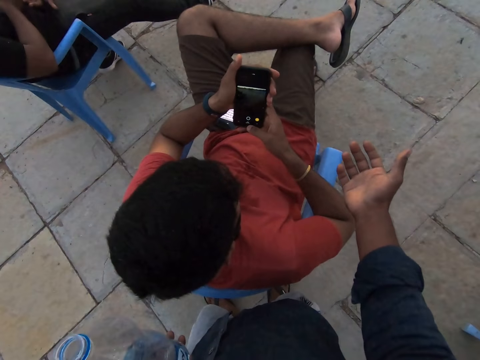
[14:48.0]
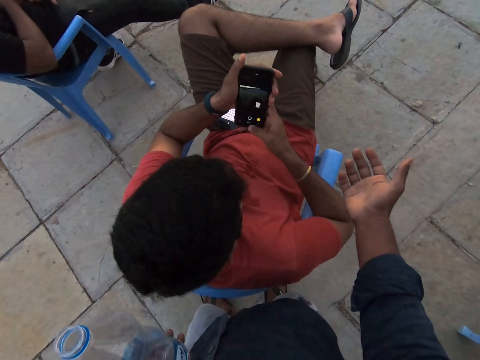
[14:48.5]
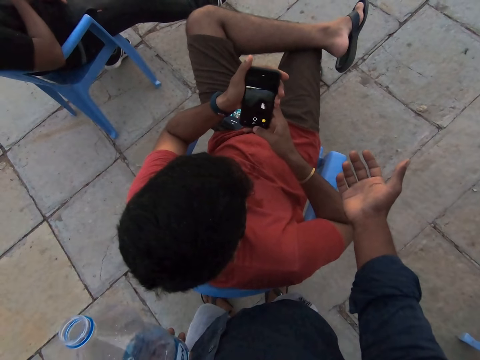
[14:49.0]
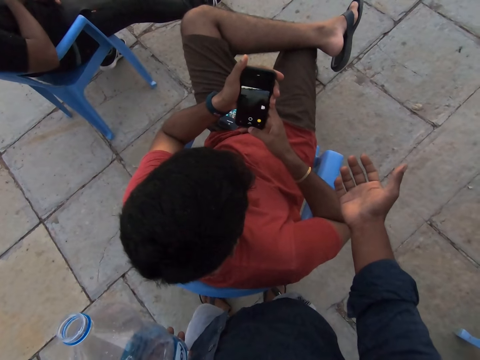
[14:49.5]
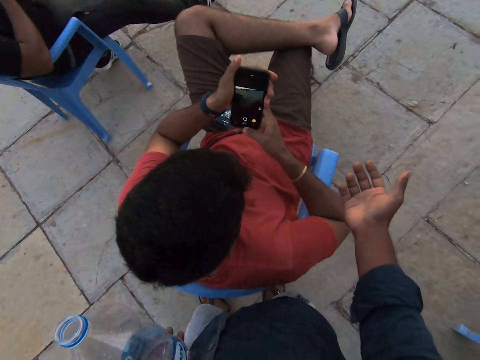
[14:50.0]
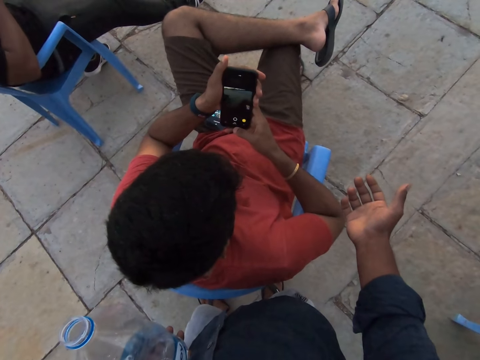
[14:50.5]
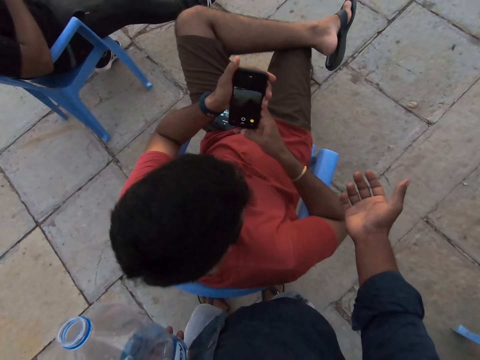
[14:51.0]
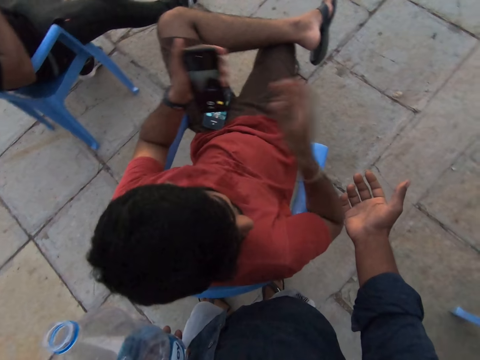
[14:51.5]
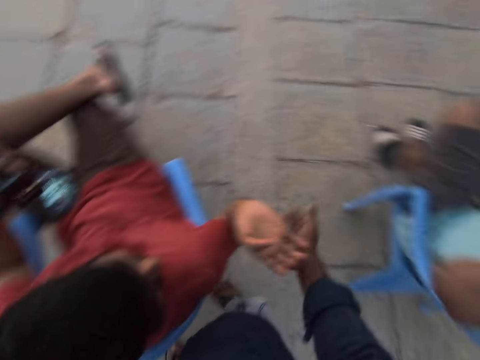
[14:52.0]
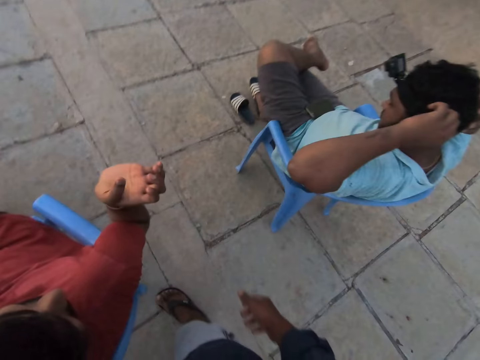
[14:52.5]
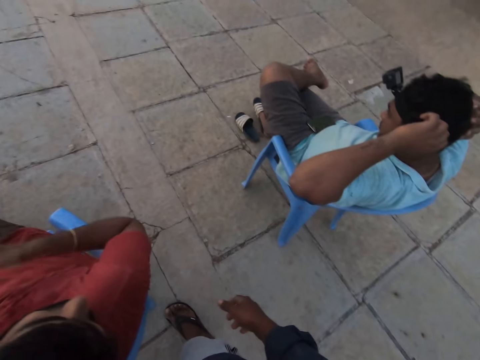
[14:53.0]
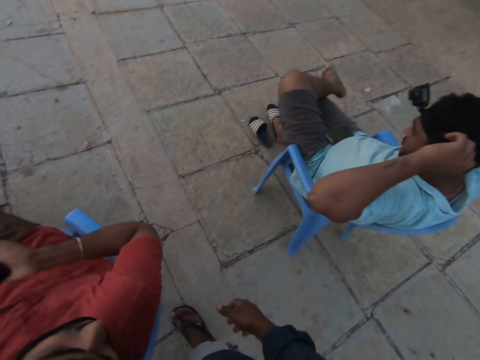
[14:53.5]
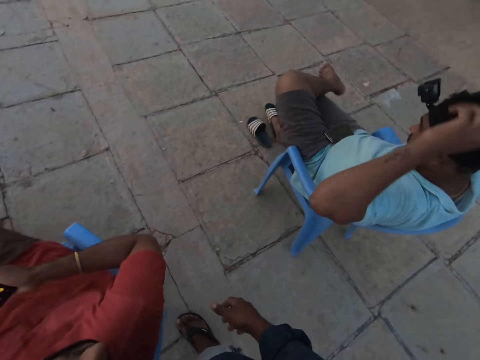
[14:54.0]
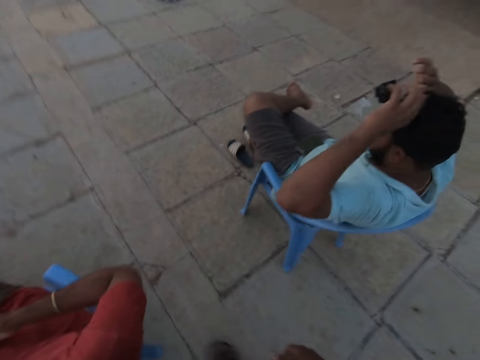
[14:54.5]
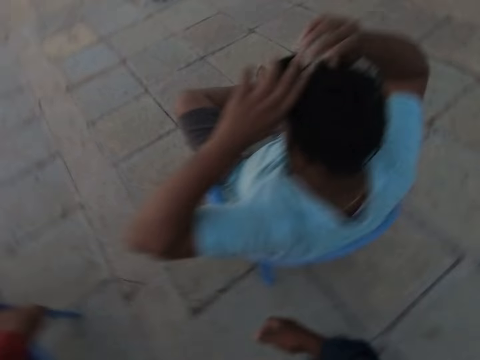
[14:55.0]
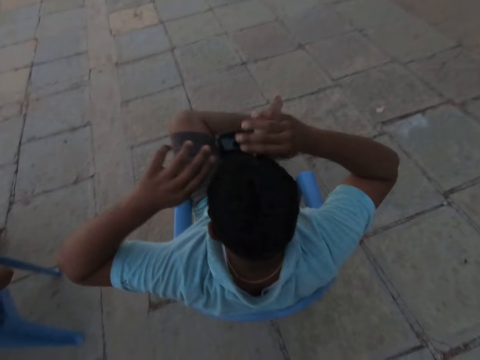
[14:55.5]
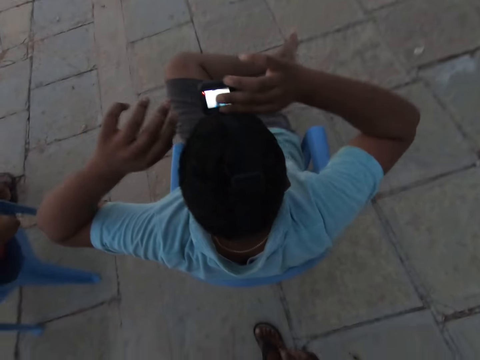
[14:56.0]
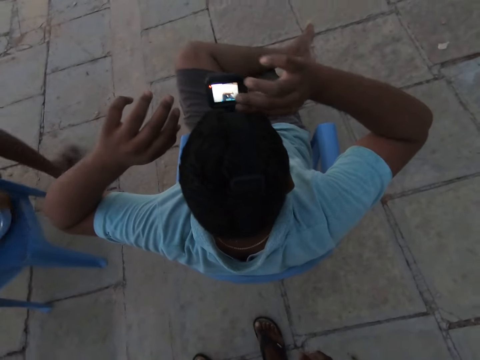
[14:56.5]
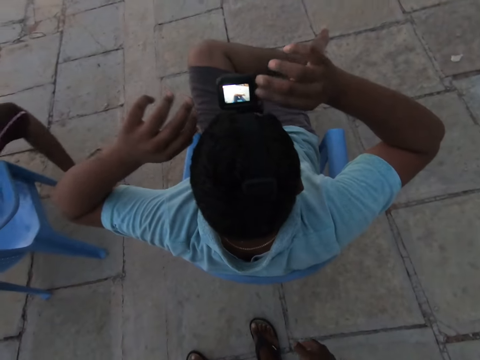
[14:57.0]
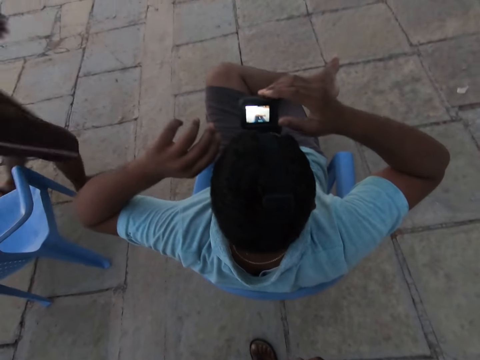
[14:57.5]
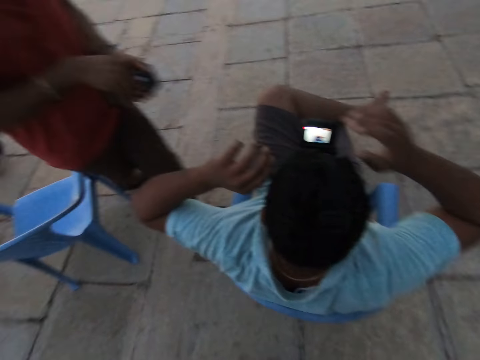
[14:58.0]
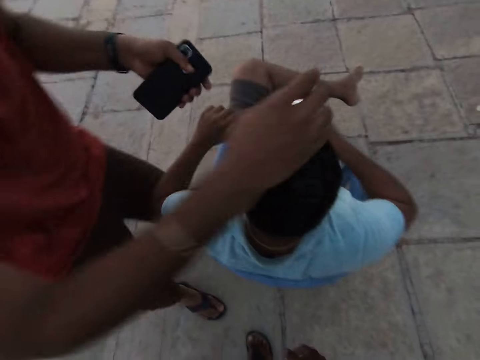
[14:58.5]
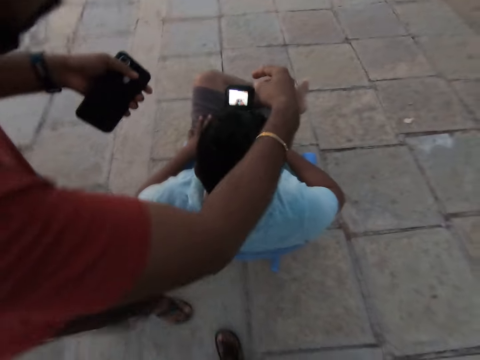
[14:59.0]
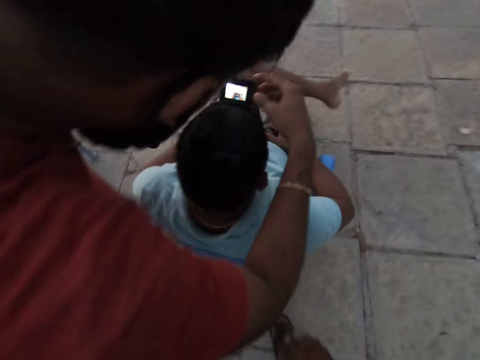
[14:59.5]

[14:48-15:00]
A man talks with another man. The other man records a video with a phone. The other man moves his hand. The other man hits the camera wearer's right hand with his left hand. The camera wearer moves their hand. The first man talks with the other man. The first man adjusts a camera on his head with his hands. The first man holds the camera strap. The camera wearer looks around. The other man talks with the camera wearer and the first man. The first man operates the camera. A person talks with the other man. The other man stands up from his seat. The other man walks on the pavement.

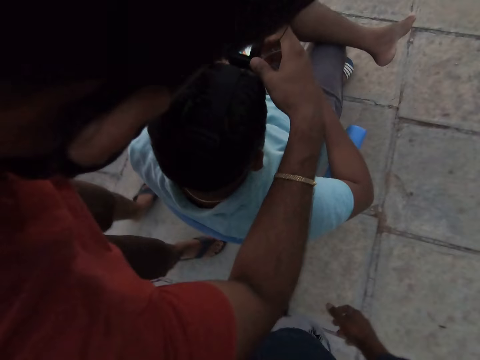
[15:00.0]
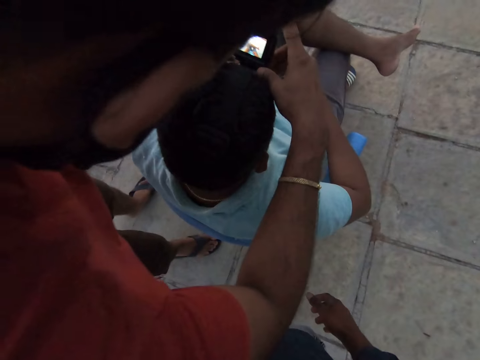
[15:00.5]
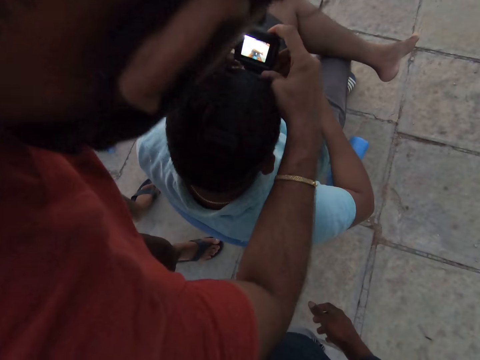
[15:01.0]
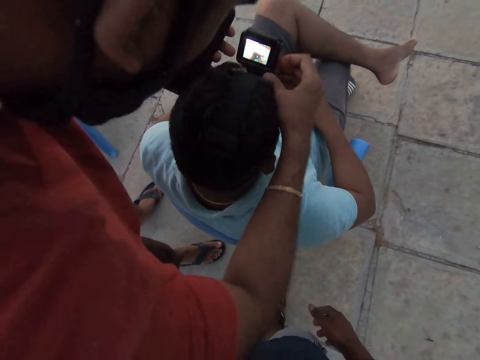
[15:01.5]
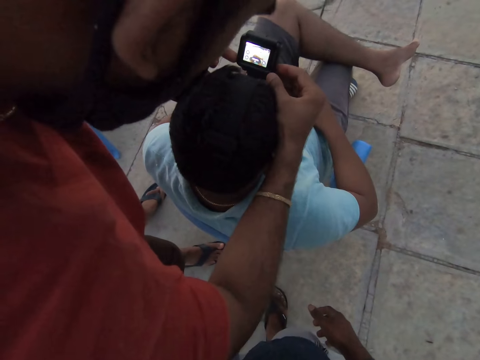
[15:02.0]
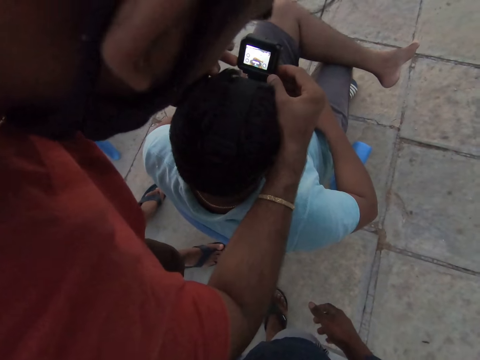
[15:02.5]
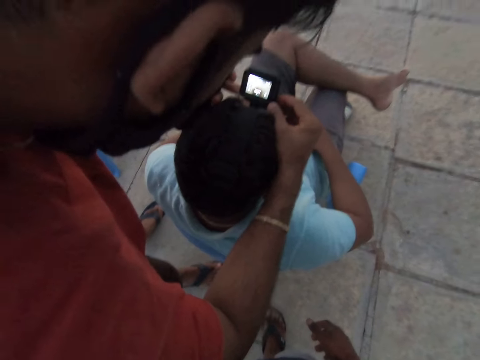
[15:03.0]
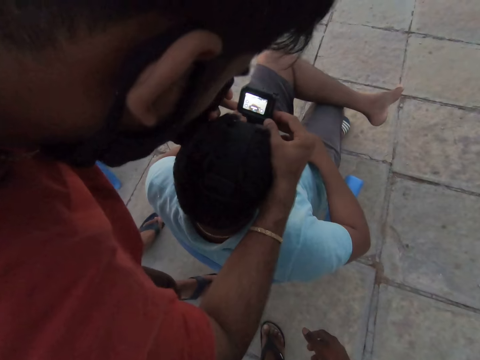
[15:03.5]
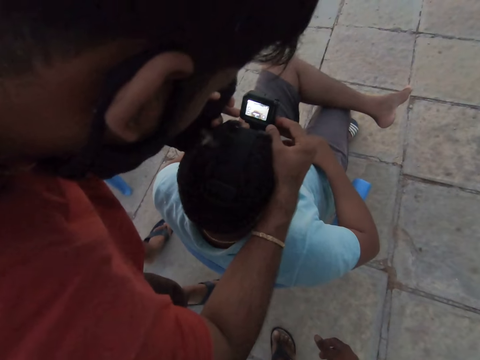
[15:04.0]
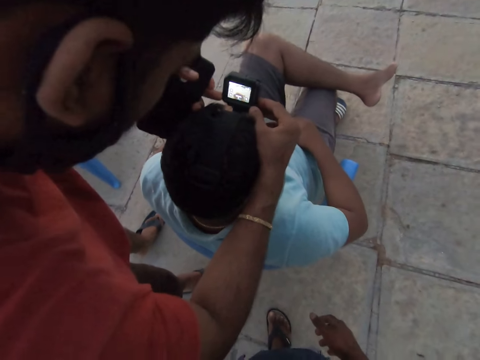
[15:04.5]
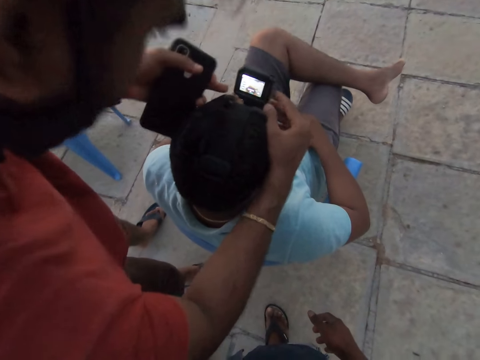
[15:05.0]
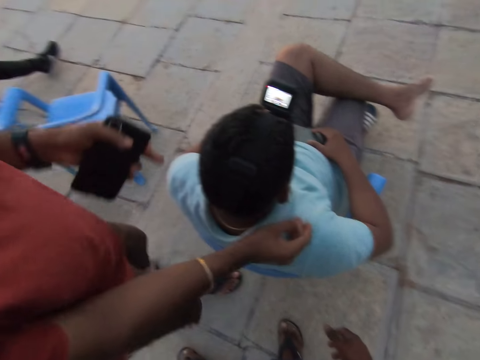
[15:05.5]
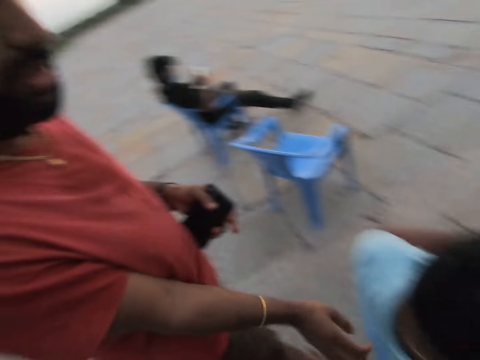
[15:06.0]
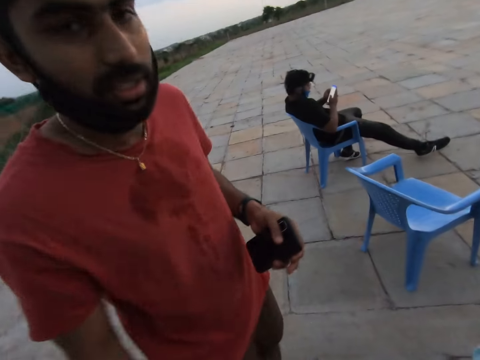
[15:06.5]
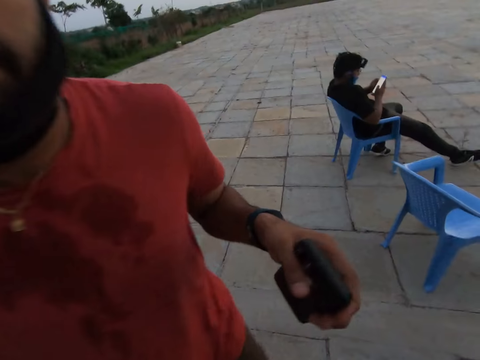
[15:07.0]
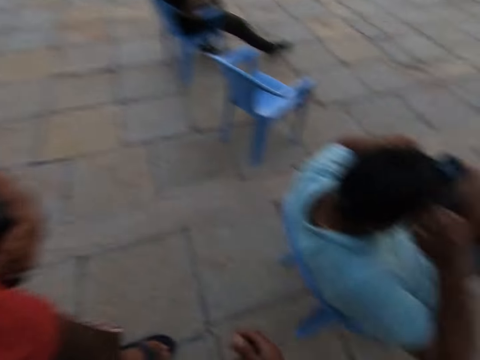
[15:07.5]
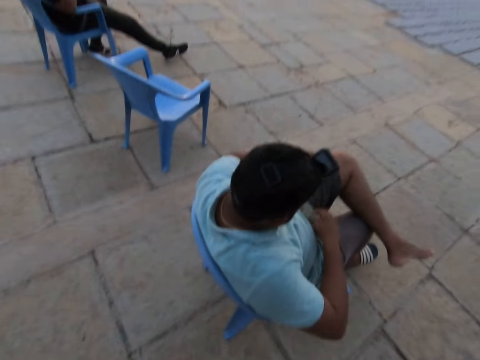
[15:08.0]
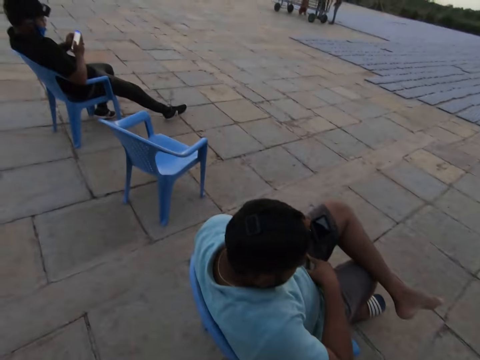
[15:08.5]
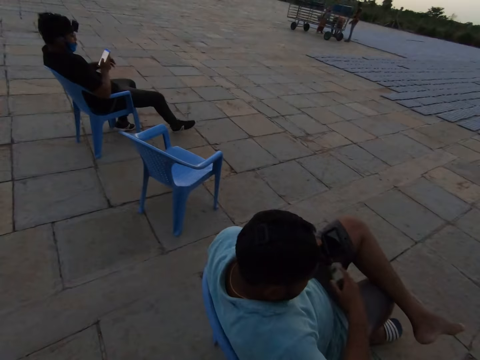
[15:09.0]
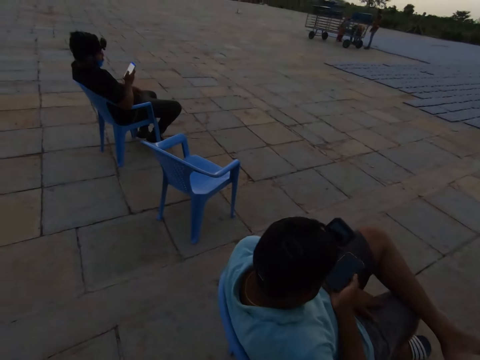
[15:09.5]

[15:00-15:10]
A man sets the camera on another man with his right hand. The first man operates the camera. The first man talks with the camera wearer and the other man. The camera wearer converses with the first man. They talk with the other man. The first man operates the camera. A person operates the phone. The first man talks with the camera wearer. The camera wearer looks around. The other man picks up the phone from his lap with his right hand.
